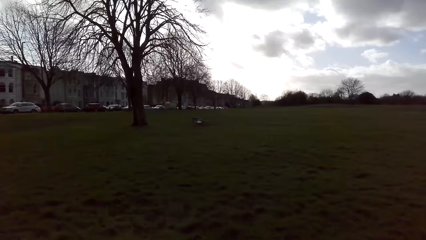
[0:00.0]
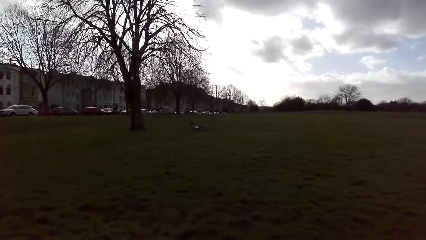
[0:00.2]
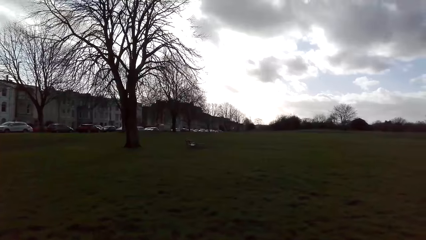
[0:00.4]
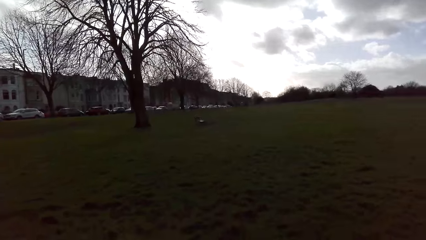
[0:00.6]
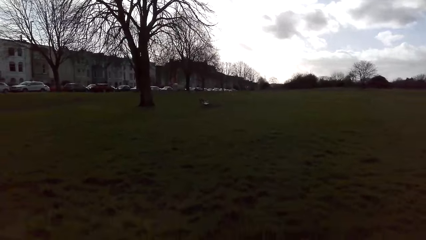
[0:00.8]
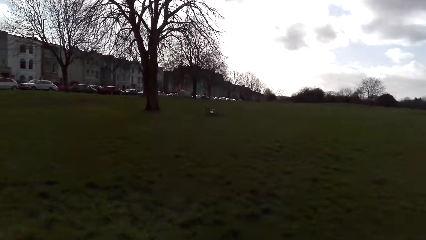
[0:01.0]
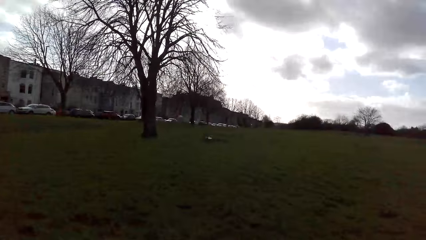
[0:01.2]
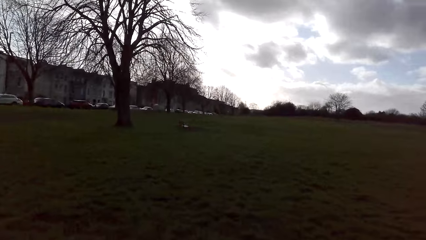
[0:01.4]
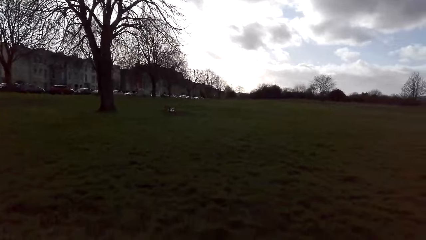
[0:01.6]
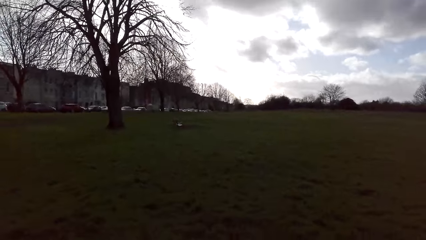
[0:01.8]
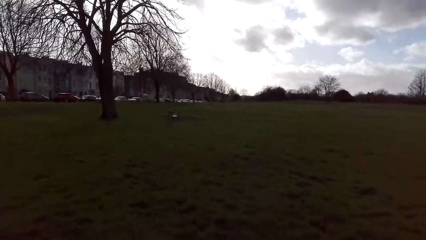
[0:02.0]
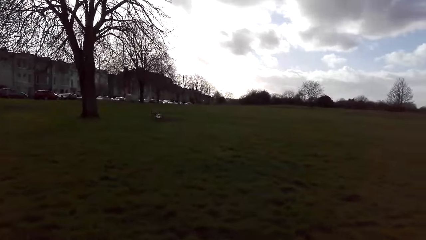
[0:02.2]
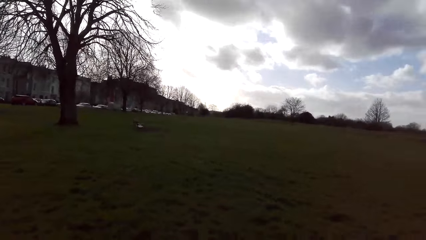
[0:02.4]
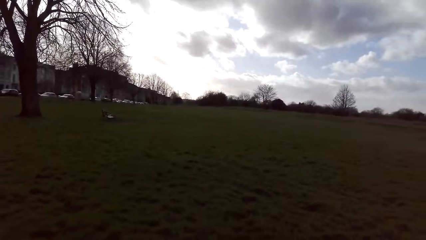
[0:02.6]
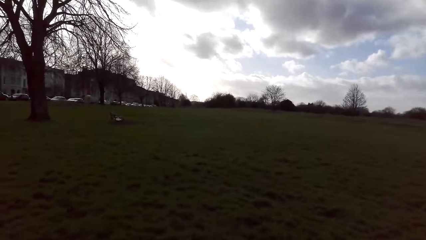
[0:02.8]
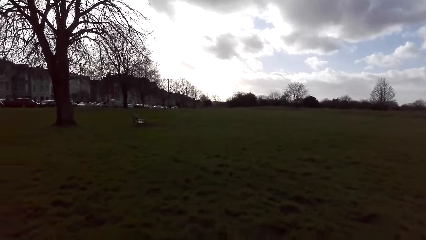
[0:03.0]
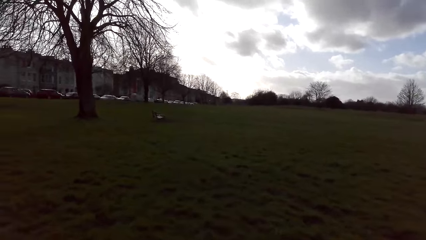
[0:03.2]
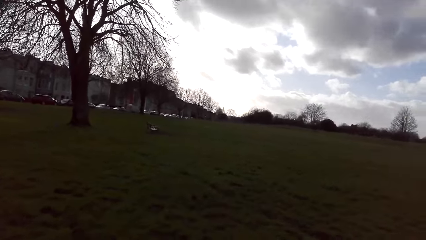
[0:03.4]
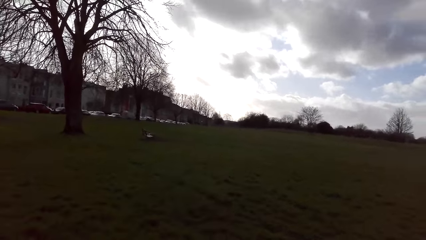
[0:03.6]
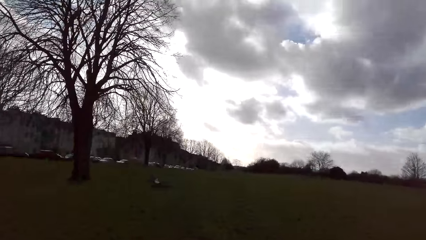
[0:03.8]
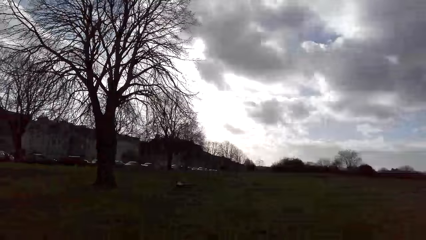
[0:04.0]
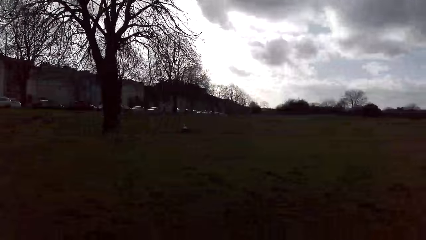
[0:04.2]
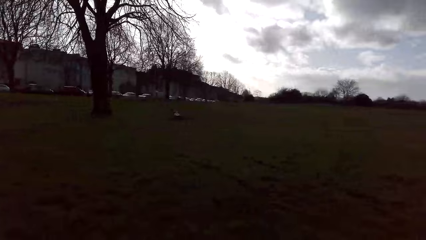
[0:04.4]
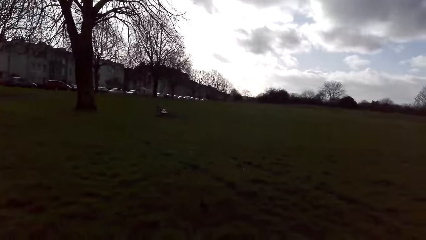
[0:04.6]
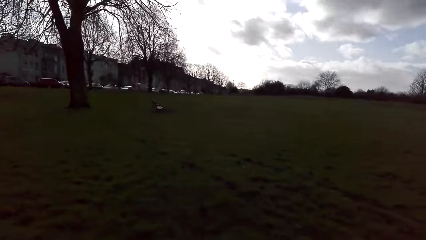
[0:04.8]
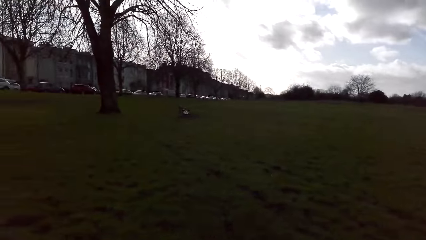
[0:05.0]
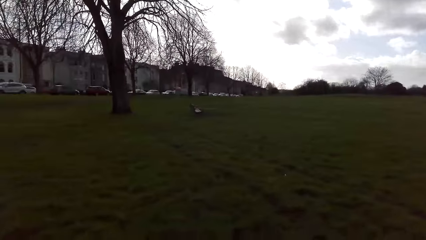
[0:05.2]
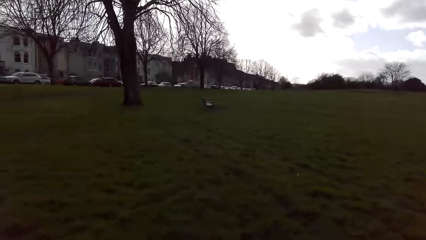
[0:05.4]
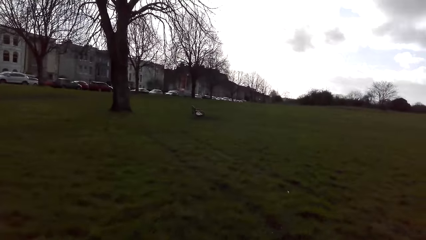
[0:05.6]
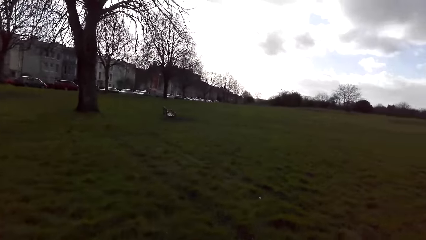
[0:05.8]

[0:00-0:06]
The camera wearer walks along the ground.

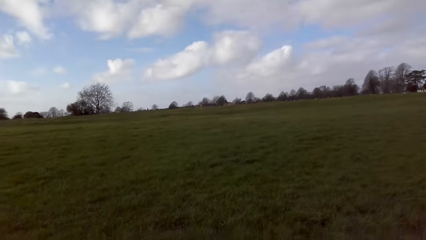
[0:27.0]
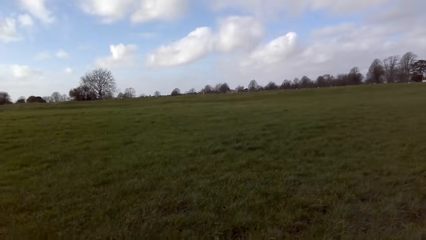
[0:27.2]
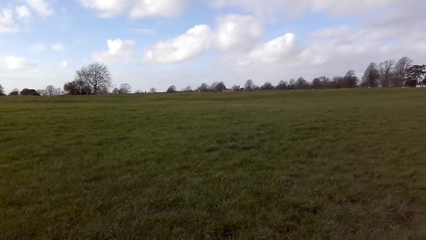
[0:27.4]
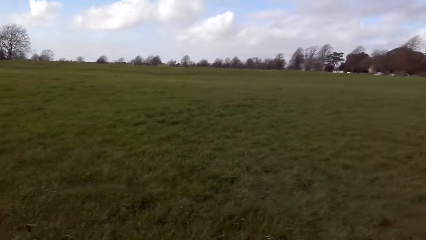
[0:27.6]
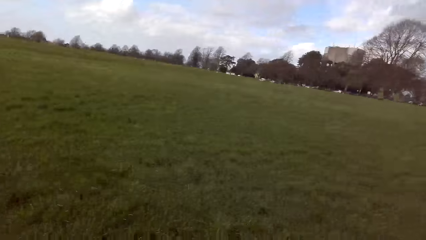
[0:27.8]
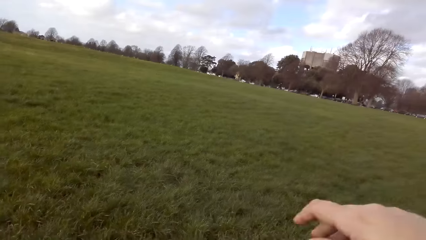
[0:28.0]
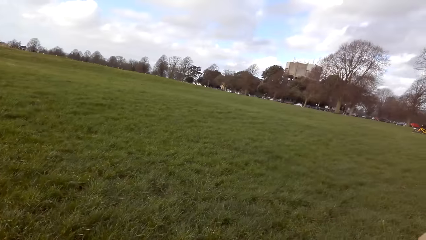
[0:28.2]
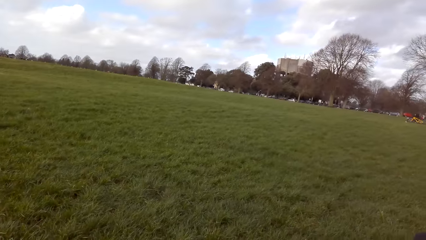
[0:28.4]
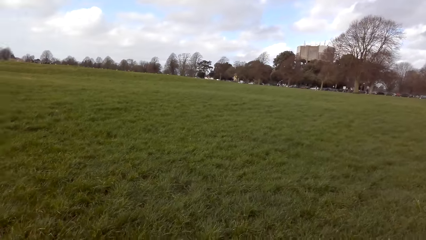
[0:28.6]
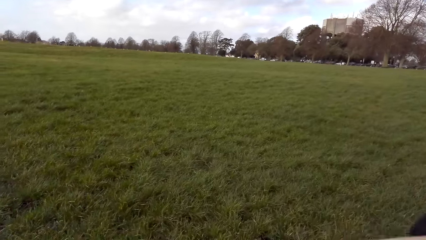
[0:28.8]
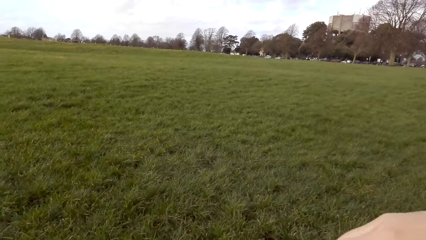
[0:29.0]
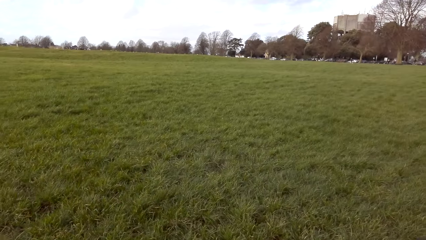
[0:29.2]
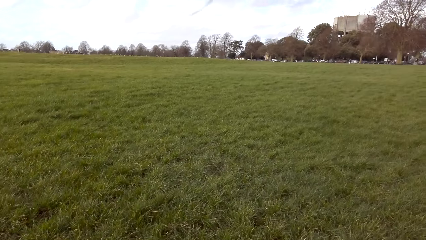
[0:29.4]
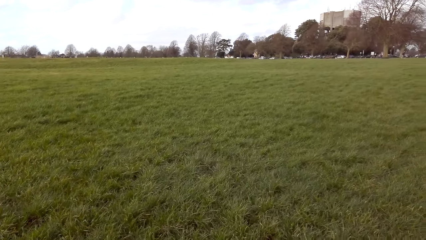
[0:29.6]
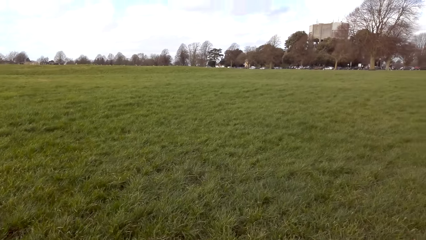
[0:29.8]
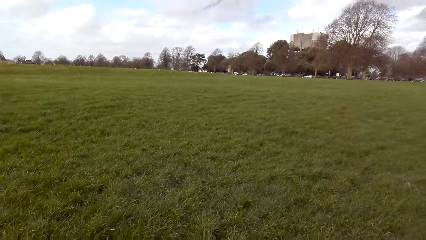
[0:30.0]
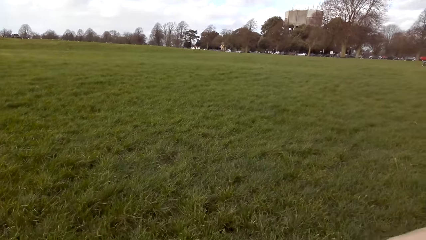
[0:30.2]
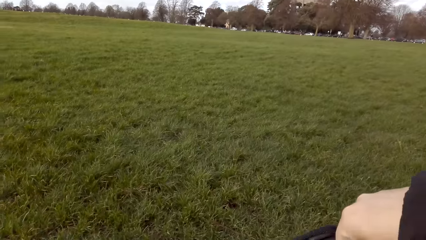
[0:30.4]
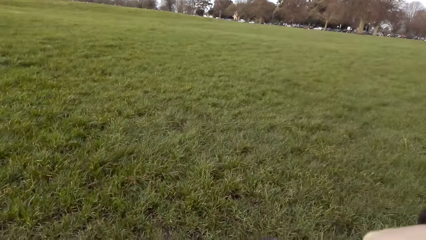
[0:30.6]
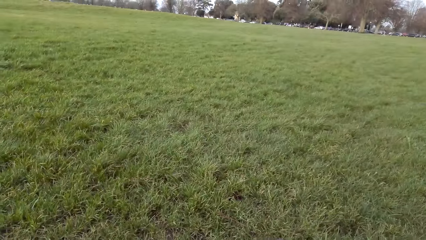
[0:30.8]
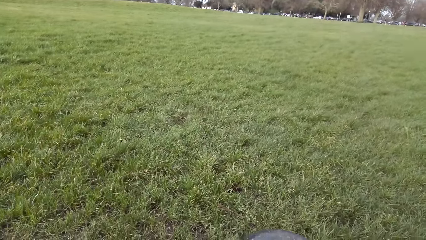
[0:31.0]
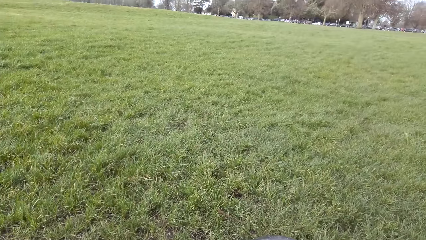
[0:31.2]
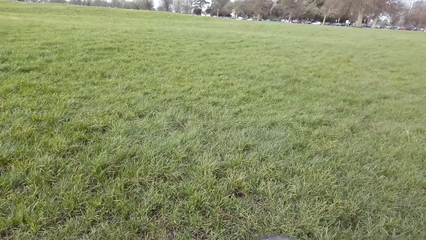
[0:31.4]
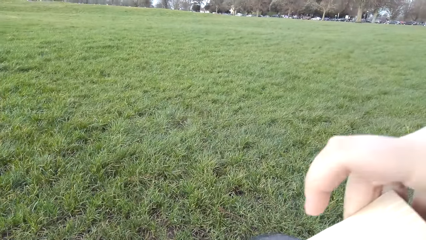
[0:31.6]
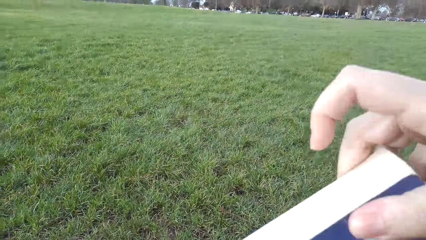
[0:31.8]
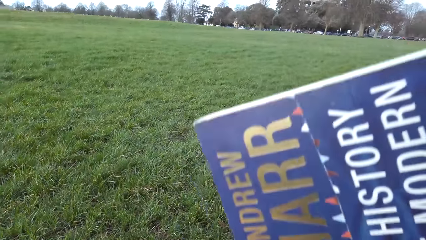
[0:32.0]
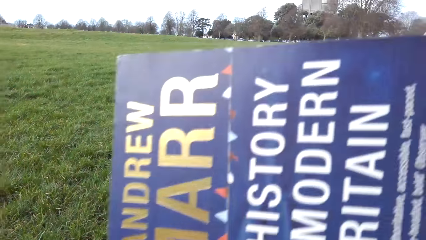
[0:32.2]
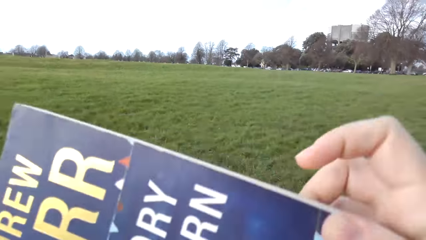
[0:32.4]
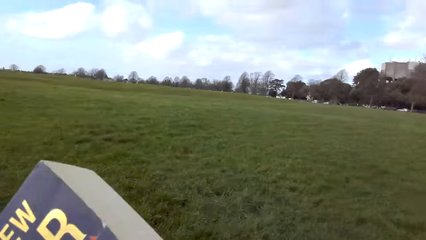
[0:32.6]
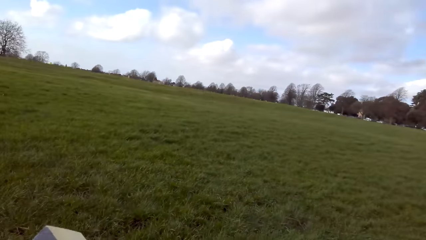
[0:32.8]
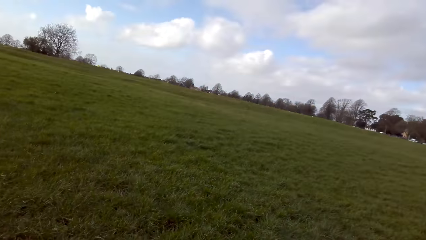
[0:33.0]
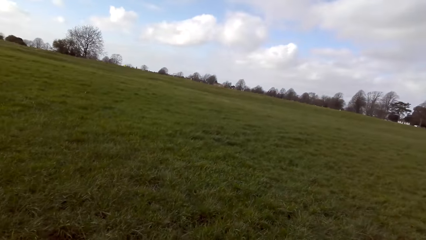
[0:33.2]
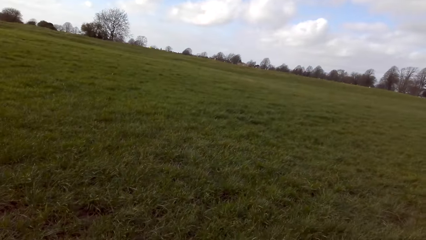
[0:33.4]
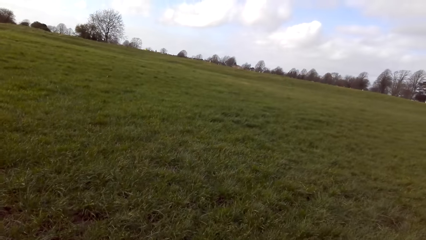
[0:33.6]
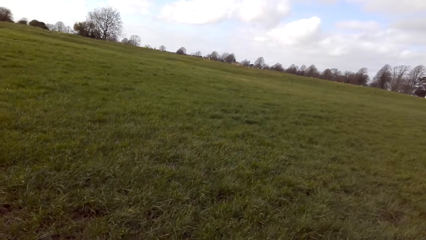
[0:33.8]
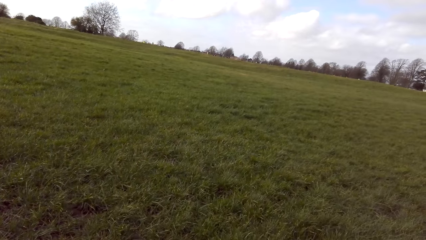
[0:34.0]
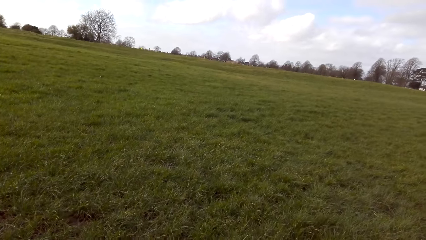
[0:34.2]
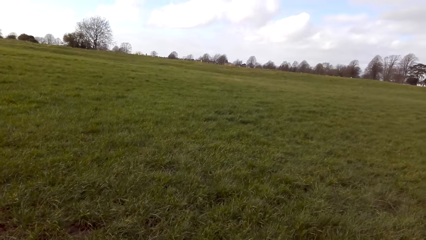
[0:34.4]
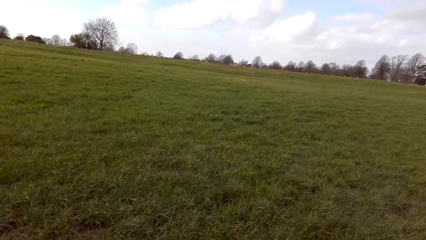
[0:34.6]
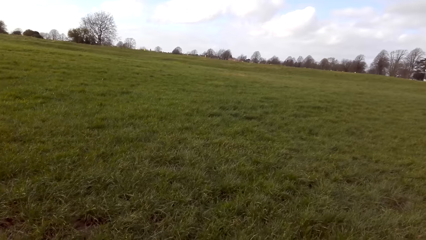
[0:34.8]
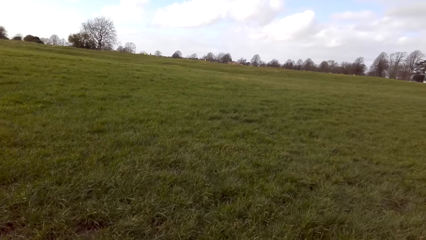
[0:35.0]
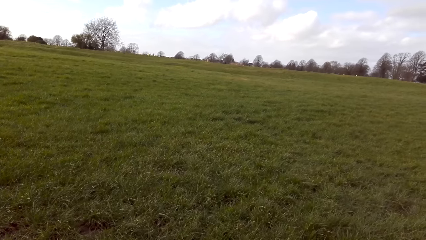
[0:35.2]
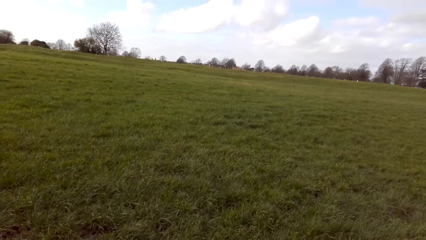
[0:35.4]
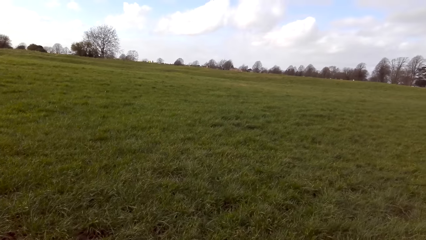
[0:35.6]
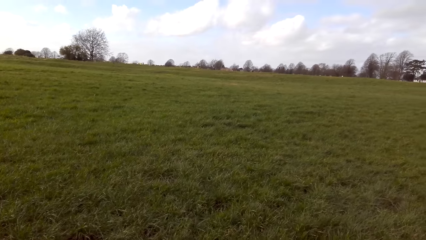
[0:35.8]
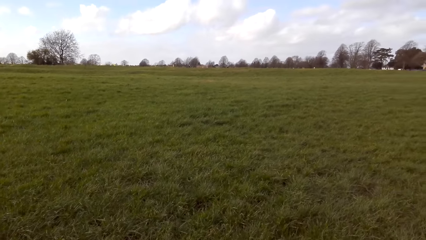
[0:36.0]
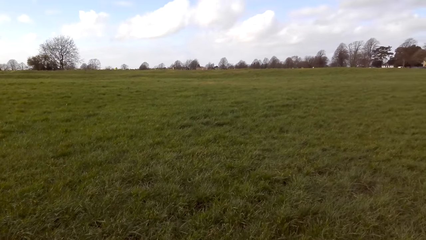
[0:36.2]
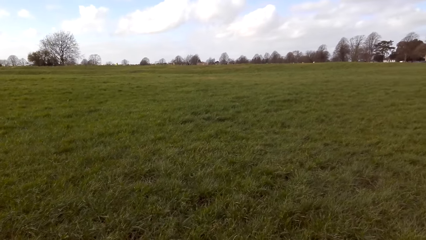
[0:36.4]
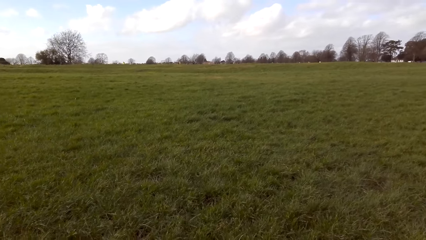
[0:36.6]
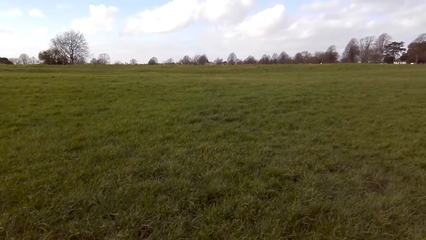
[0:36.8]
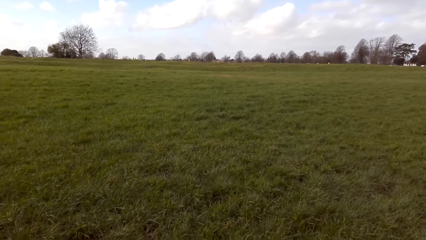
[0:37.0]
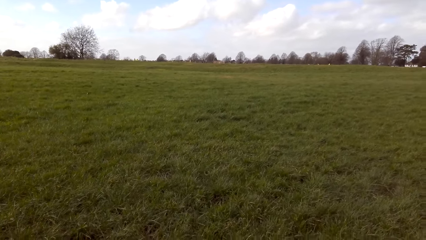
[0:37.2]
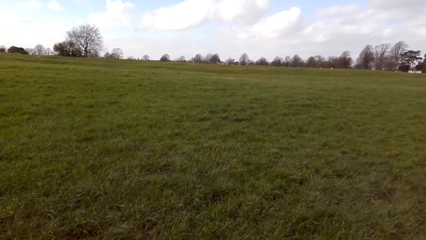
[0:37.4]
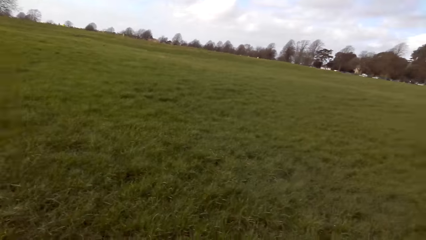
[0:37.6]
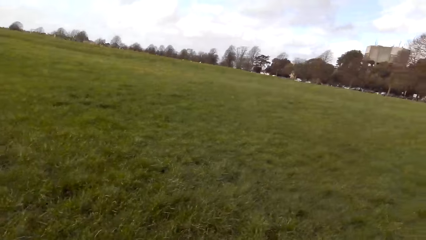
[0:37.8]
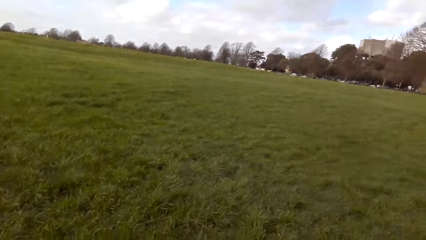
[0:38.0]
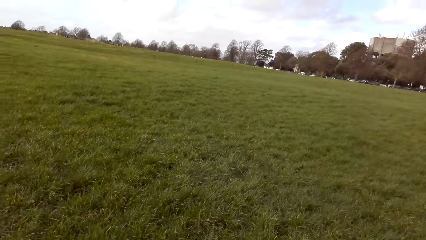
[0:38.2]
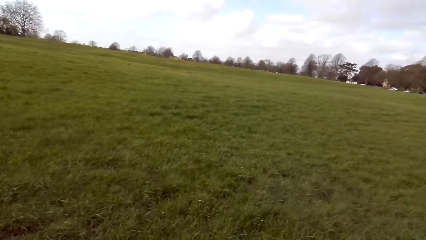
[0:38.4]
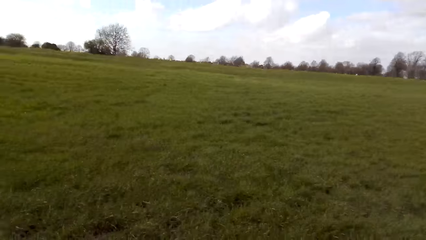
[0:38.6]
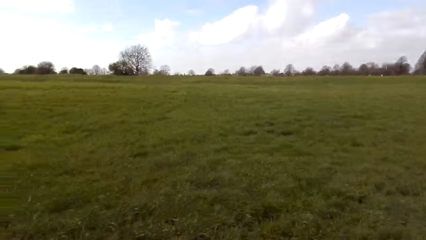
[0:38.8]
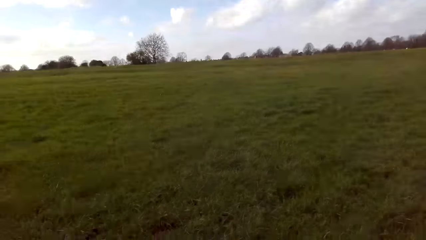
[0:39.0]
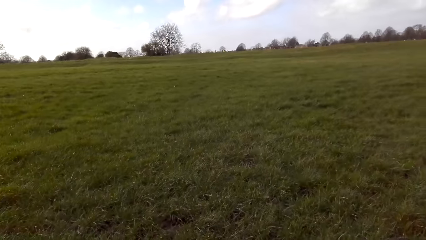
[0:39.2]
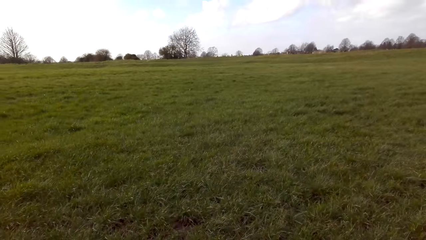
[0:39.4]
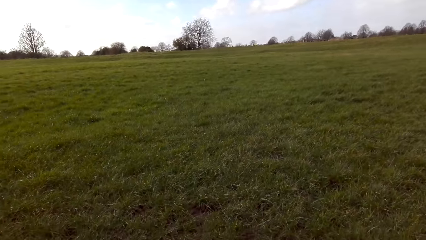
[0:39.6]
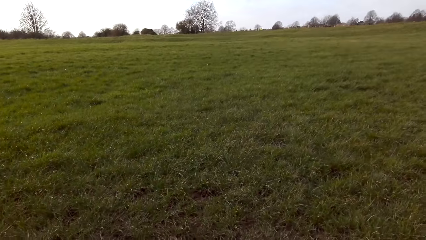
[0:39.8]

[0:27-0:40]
The camera wearer sits on a chair. They remove a book from a bag.
